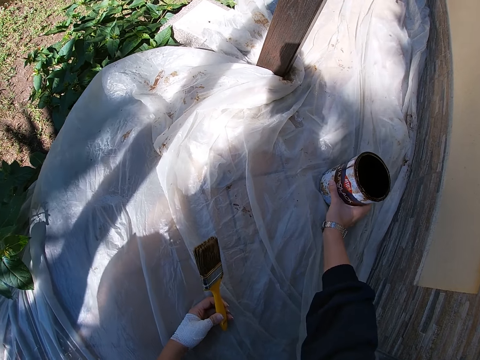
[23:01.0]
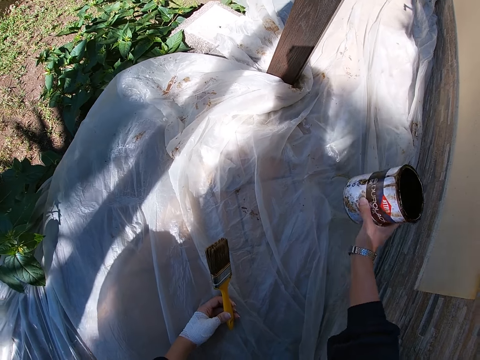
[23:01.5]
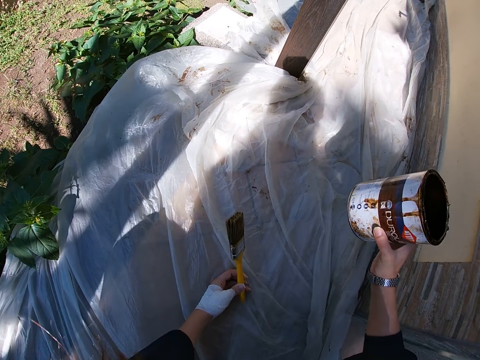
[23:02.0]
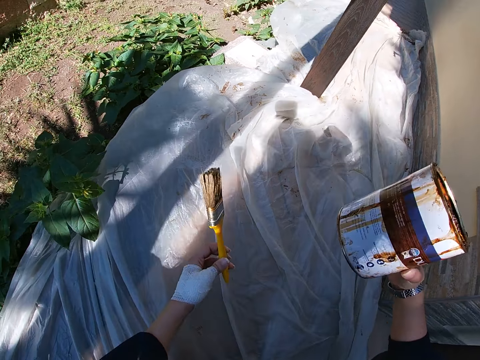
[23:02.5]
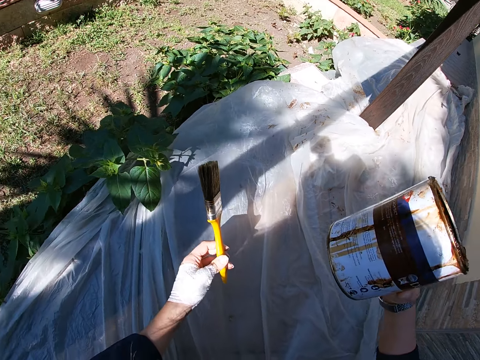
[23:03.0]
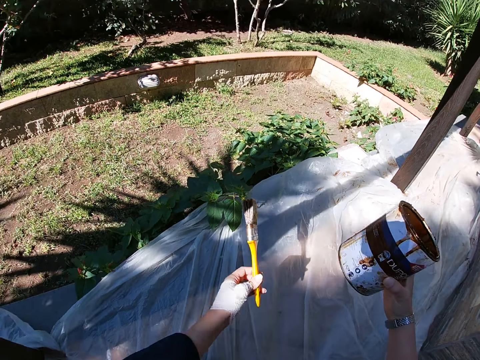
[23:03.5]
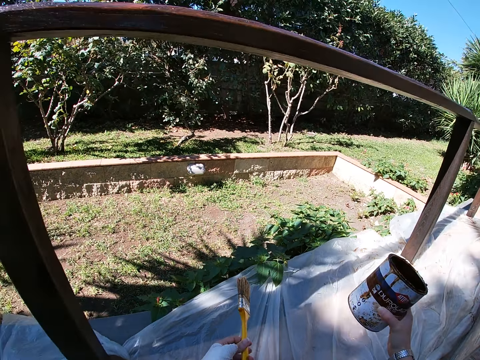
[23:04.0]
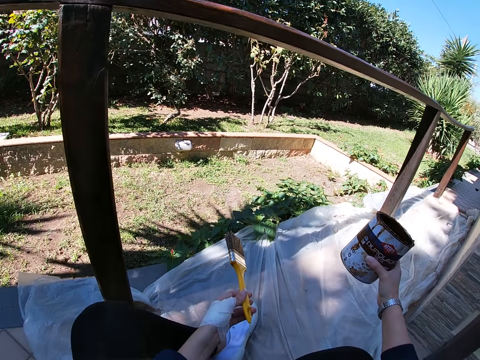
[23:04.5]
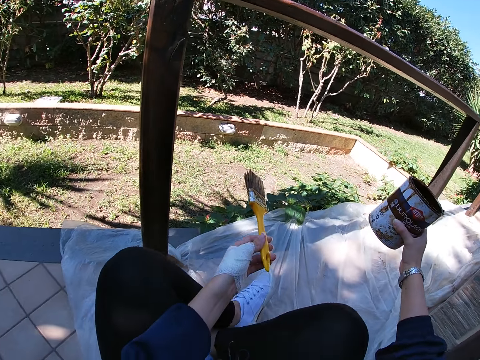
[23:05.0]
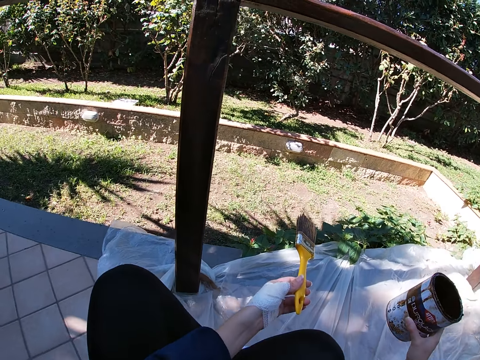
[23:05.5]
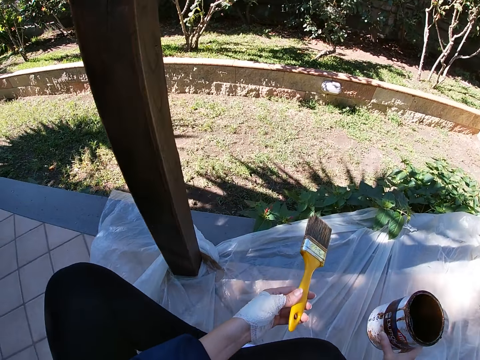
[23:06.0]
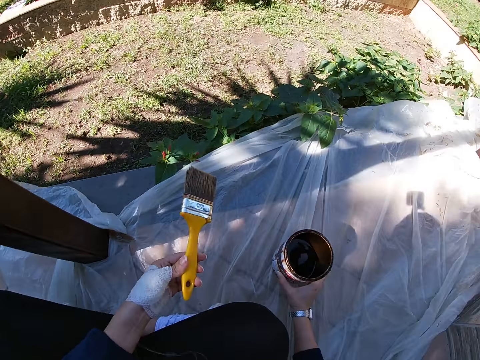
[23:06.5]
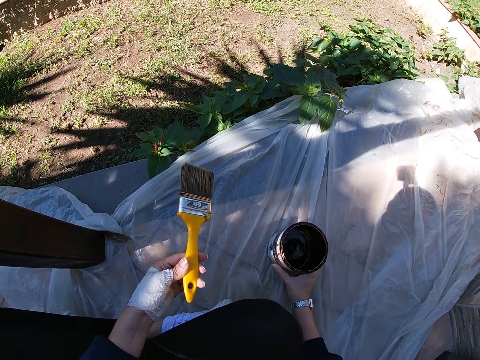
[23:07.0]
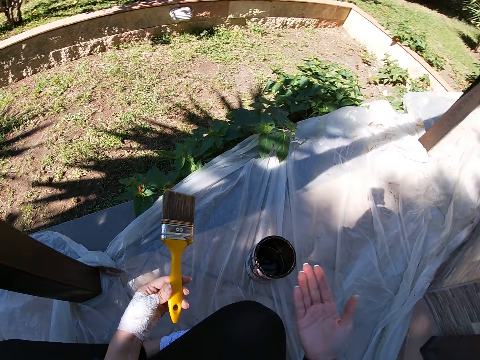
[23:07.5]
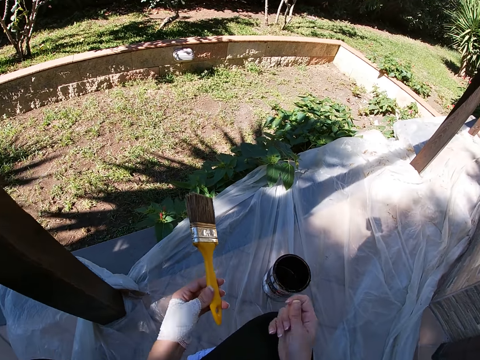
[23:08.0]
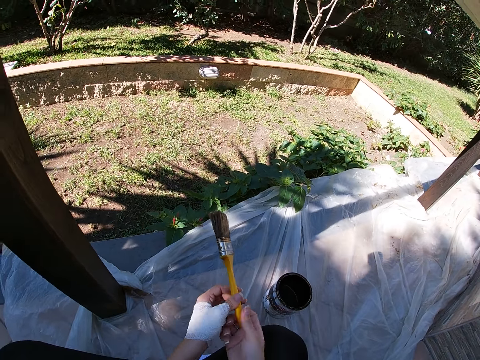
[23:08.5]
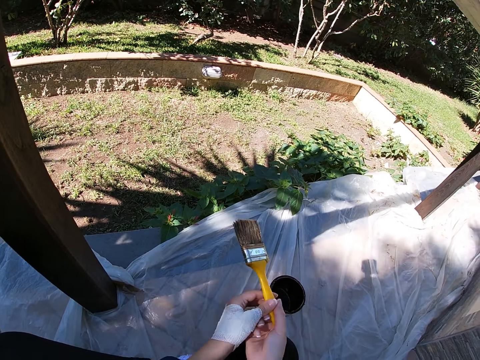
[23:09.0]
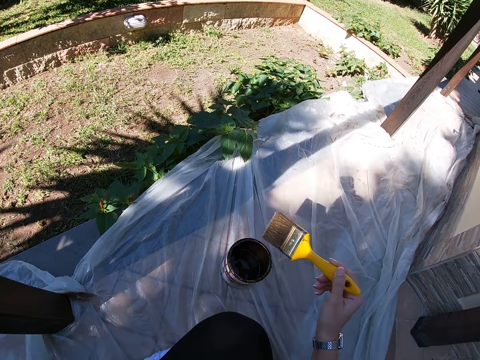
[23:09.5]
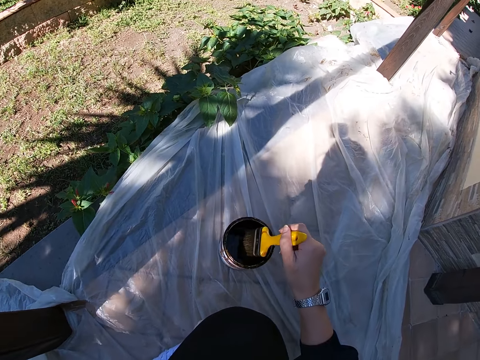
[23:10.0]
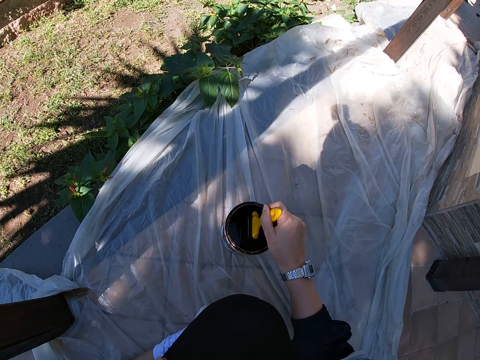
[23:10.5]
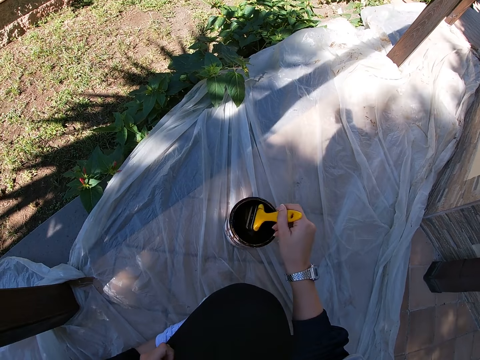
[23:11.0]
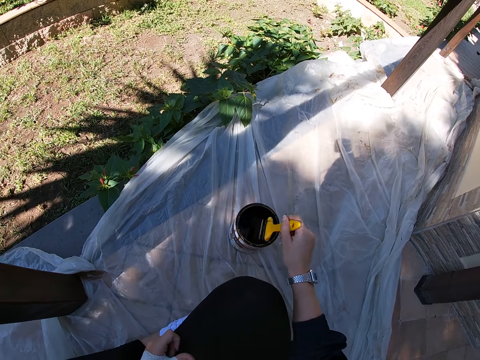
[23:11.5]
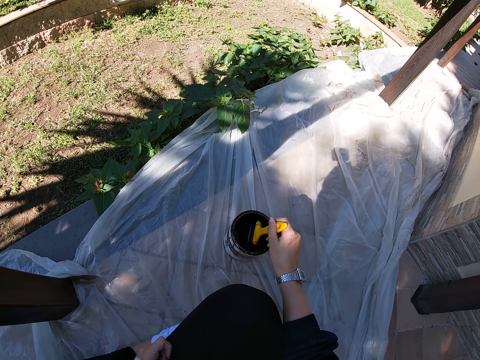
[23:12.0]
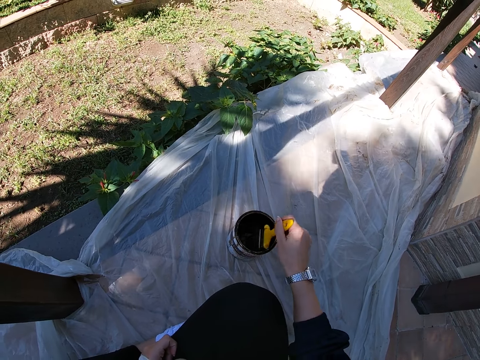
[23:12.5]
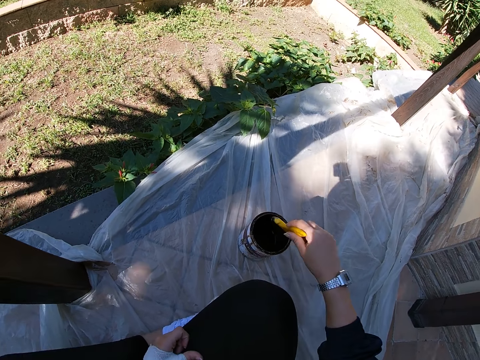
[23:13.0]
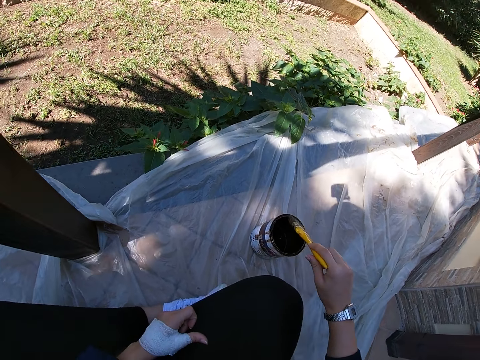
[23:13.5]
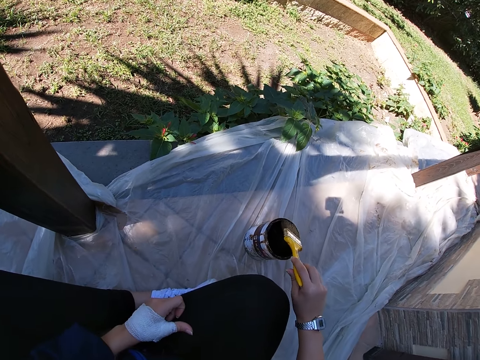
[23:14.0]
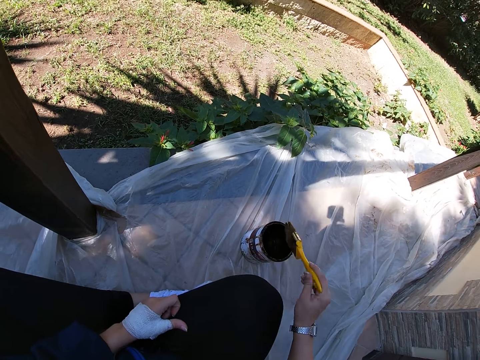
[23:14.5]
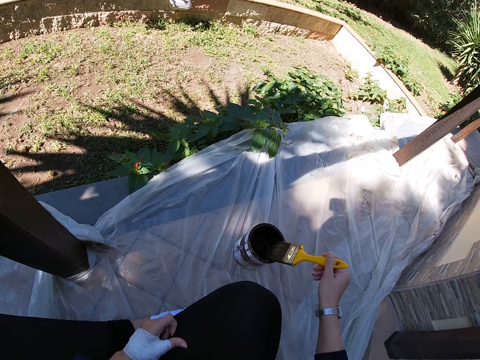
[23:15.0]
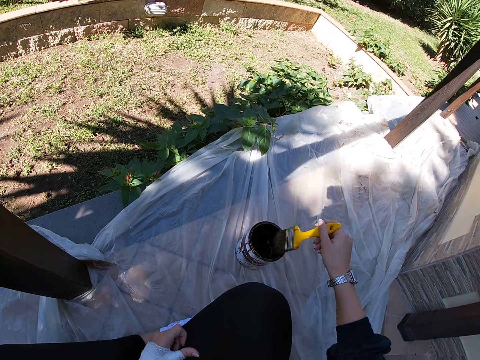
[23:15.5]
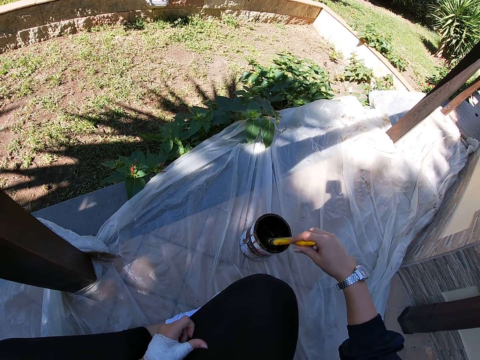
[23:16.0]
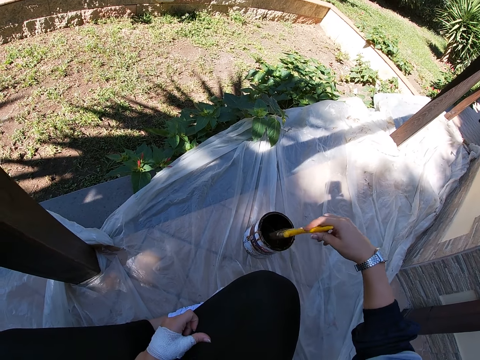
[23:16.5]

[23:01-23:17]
The camera wearer puts the paint down. They look at their hand. They pass the paint brush from their left hand to their right hand. They dip the paint brush into the paint container. They rub the paint brush on the brim of the paint container.

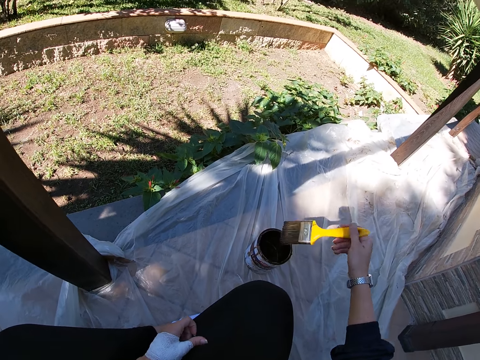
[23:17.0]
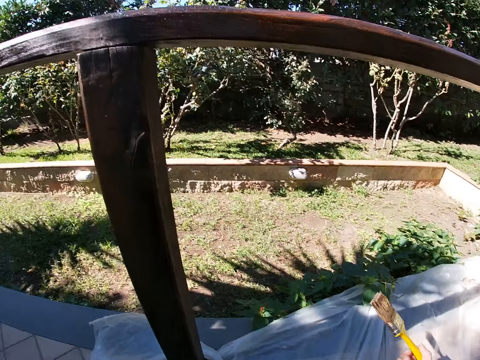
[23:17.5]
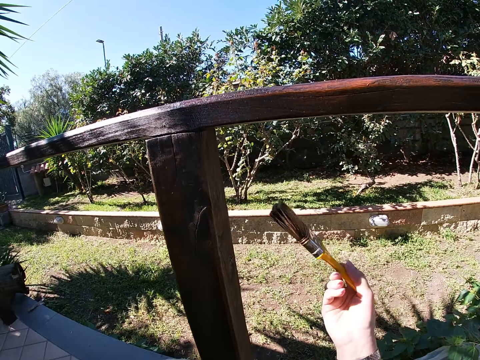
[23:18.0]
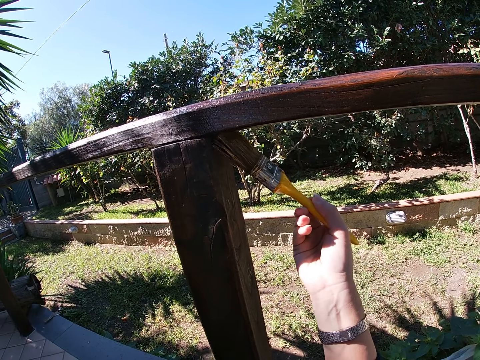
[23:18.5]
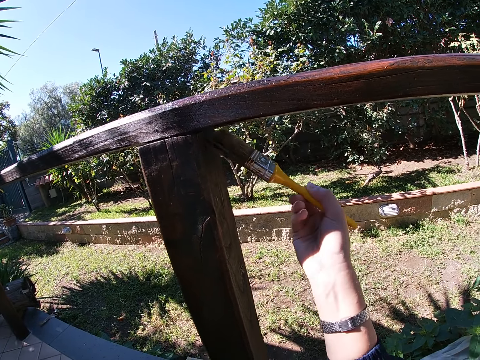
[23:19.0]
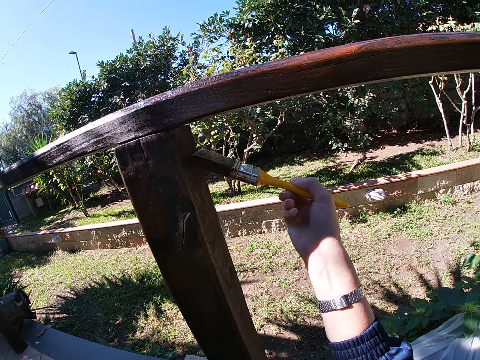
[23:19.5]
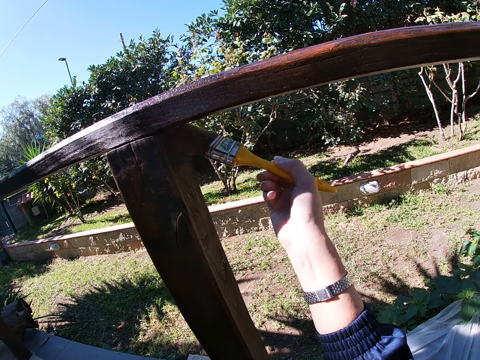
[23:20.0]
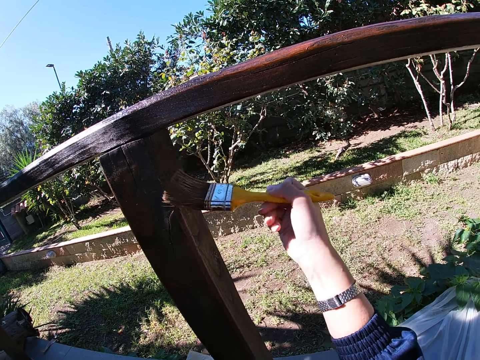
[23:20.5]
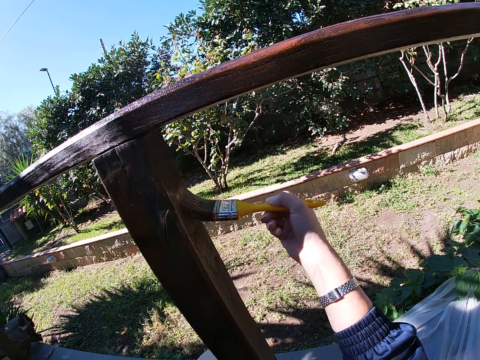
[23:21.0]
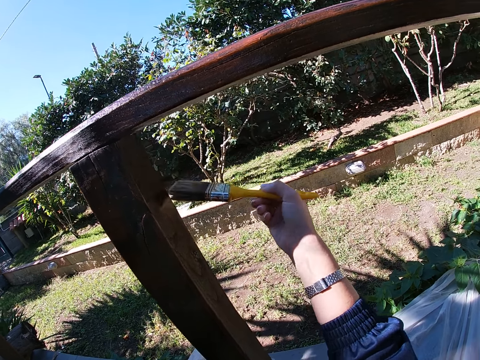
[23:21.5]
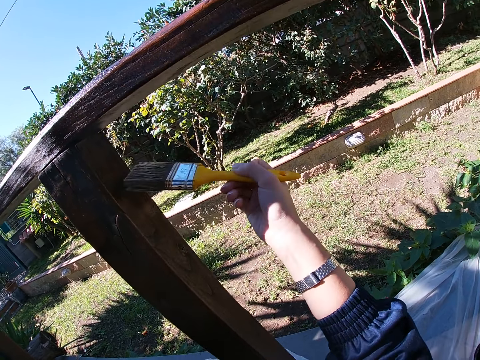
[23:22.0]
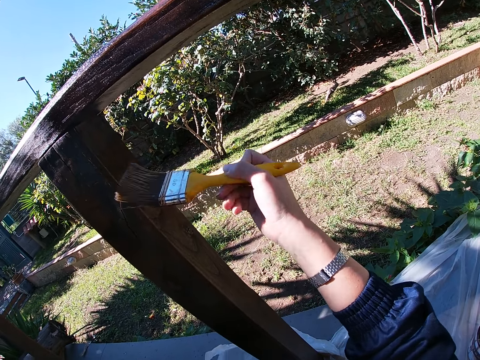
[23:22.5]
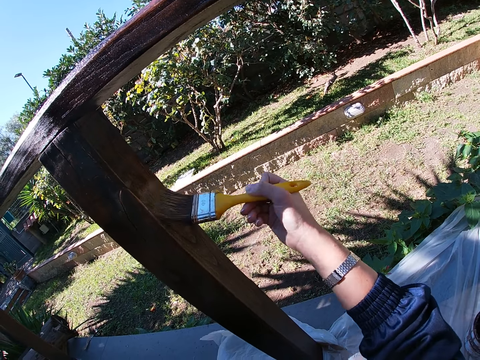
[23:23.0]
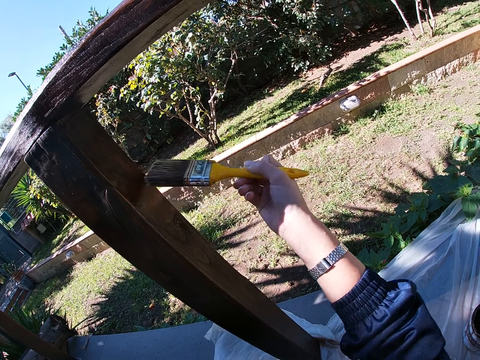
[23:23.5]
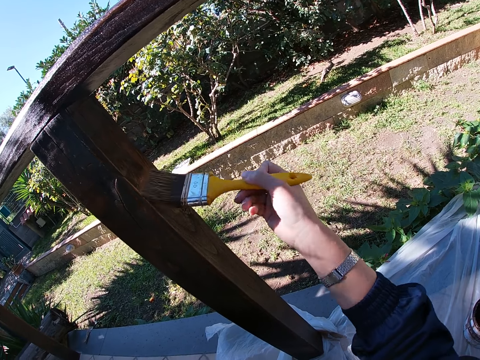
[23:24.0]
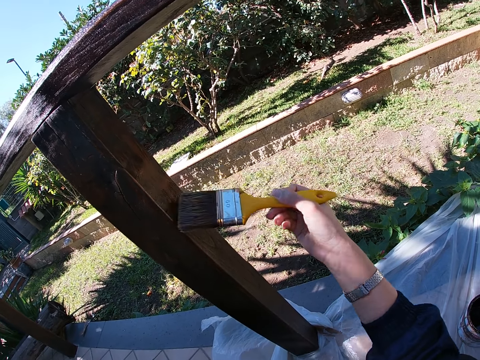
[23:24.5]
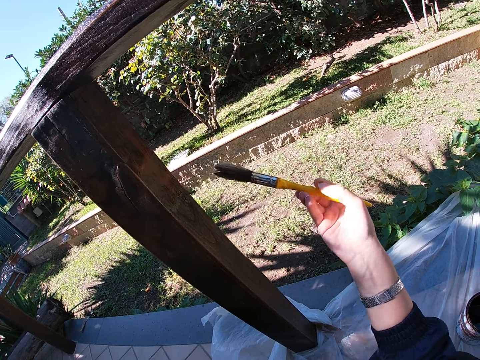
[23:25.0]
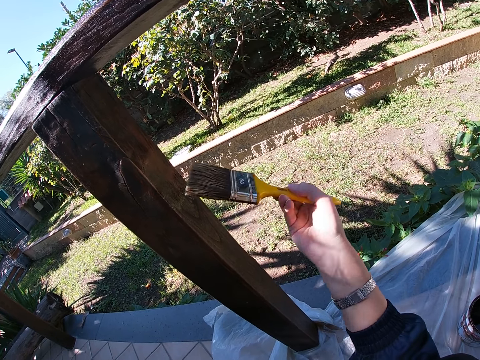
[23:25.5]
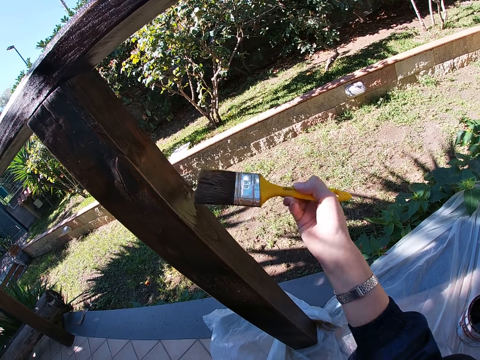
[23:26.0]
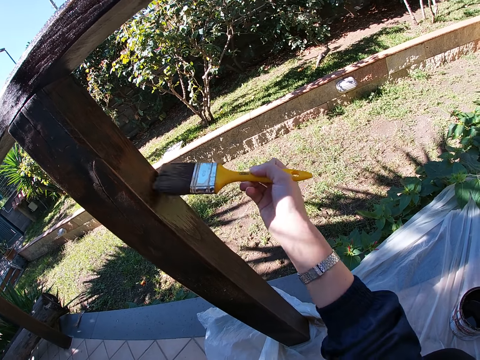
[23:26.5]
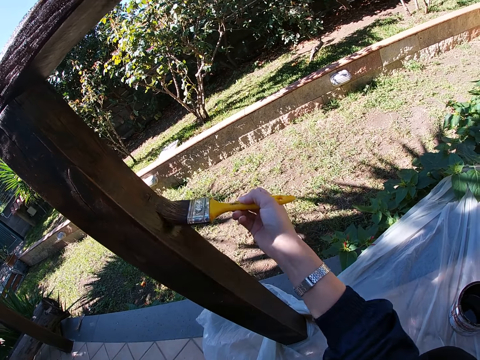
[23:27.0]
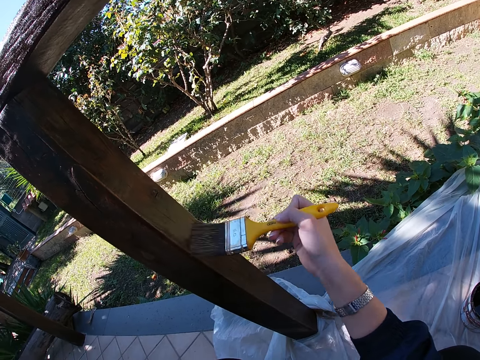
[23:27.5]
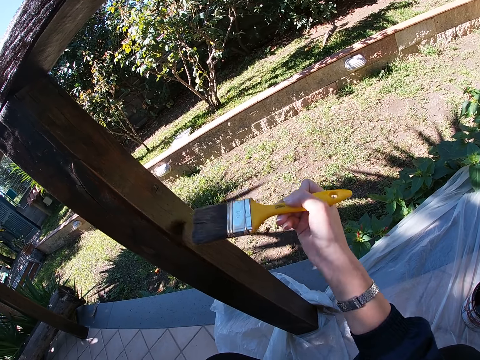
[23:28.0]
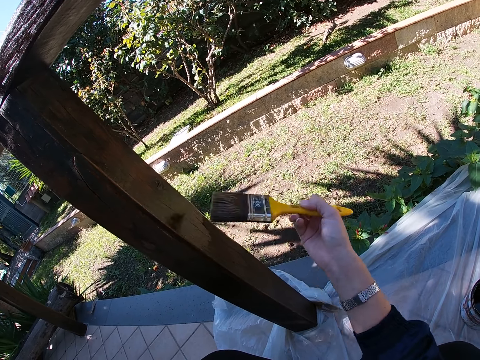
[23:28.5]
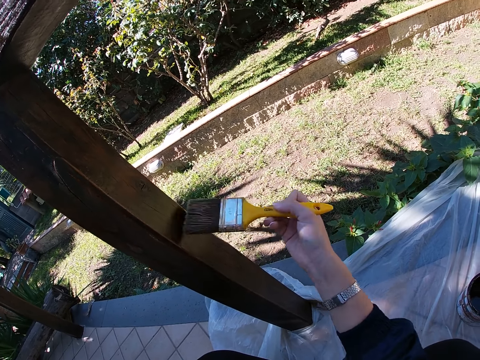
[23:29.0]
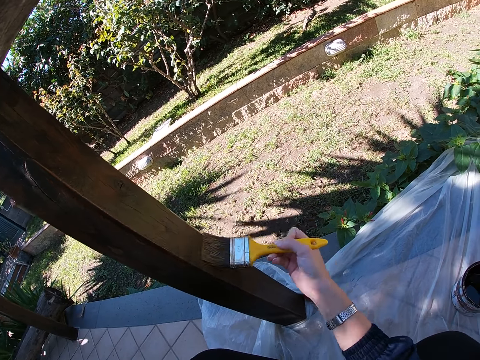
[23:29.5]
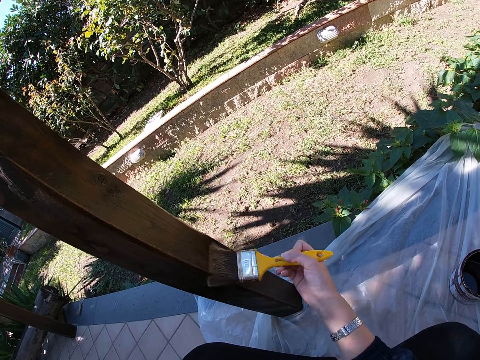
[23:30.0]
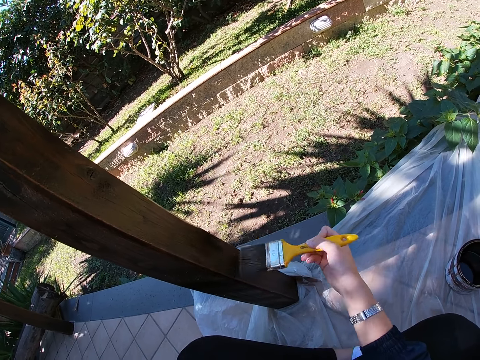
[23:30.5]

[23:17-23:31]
The camera wearer paints the balcony railing or wood with the paint brush and a brown paint. They turn the paint brush. They paint the wood with the paint brush.
